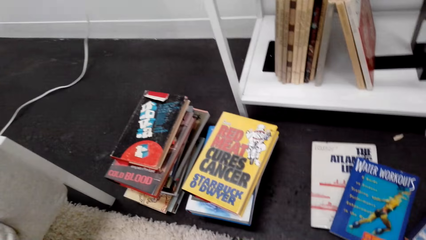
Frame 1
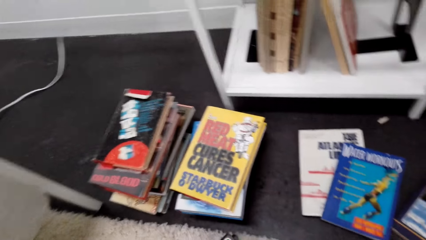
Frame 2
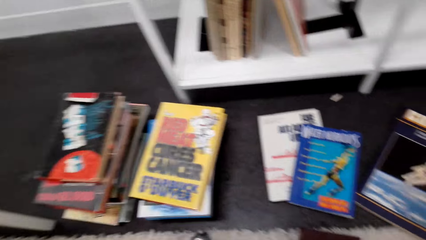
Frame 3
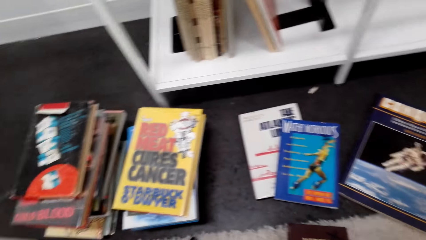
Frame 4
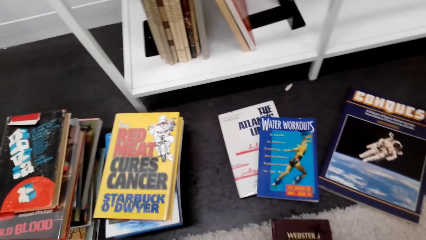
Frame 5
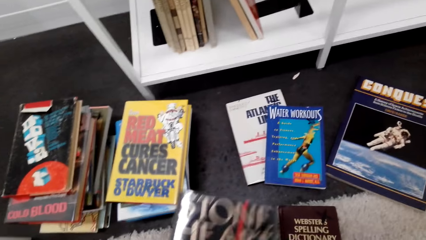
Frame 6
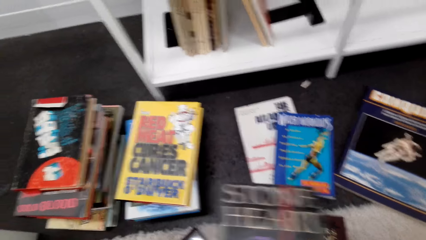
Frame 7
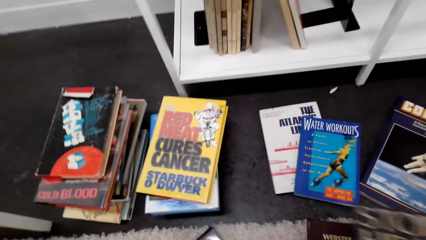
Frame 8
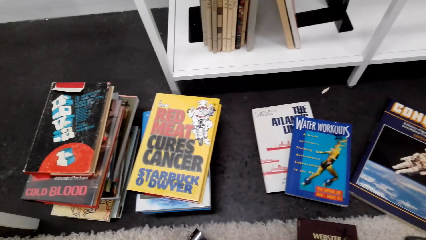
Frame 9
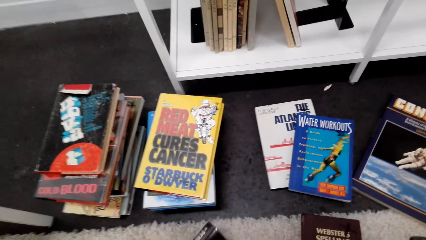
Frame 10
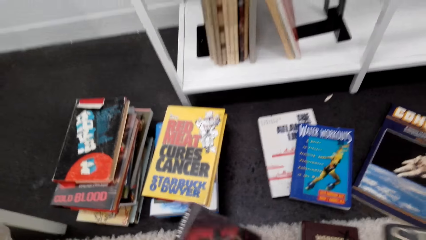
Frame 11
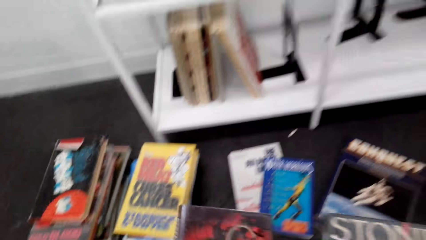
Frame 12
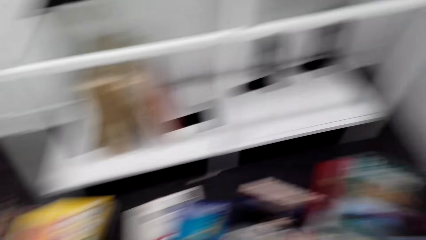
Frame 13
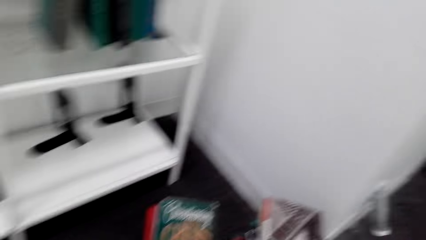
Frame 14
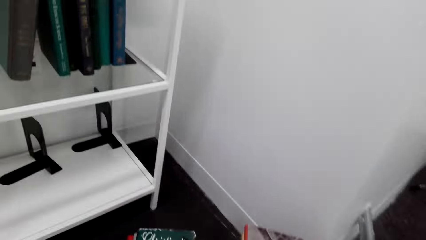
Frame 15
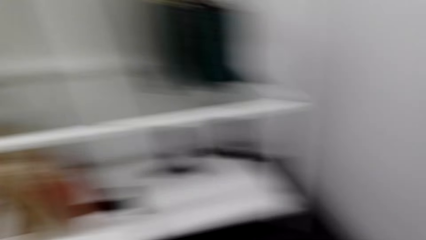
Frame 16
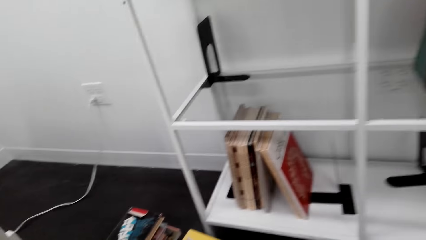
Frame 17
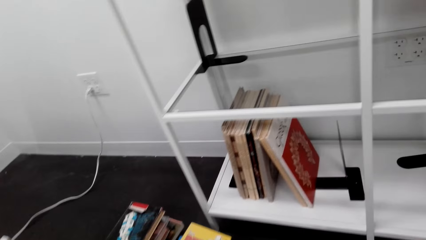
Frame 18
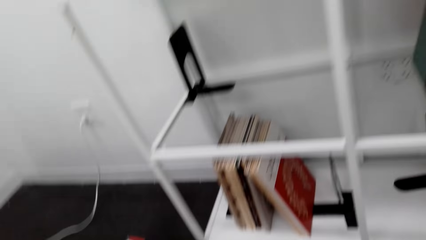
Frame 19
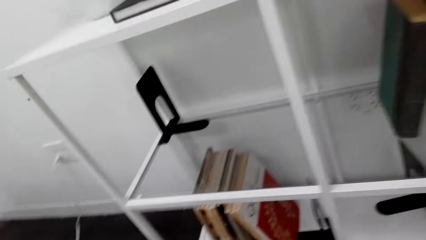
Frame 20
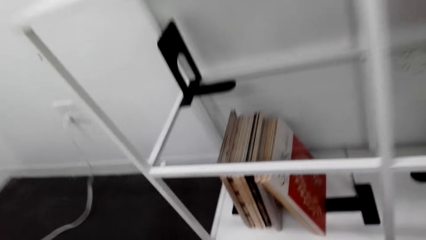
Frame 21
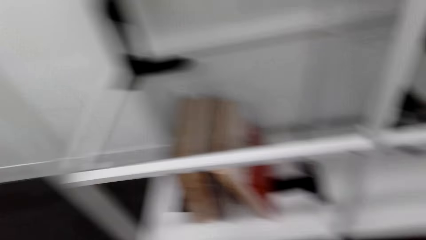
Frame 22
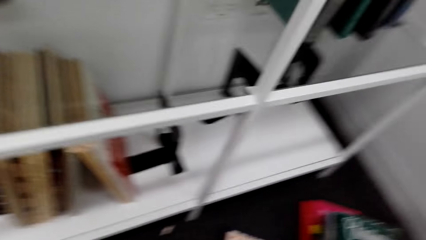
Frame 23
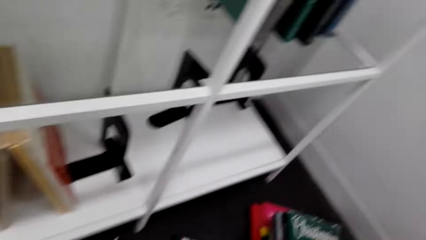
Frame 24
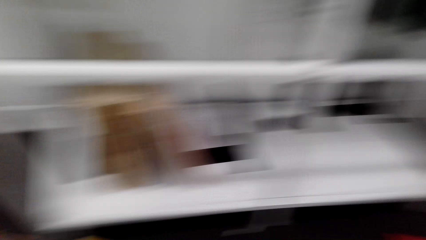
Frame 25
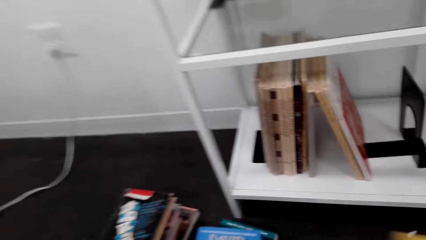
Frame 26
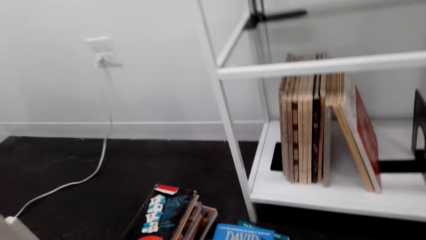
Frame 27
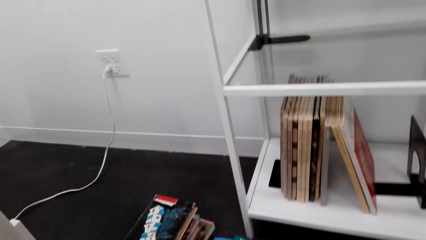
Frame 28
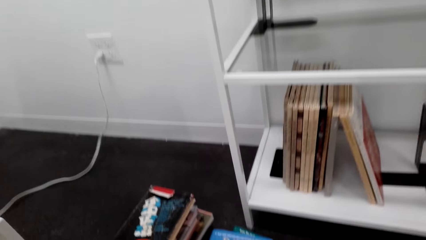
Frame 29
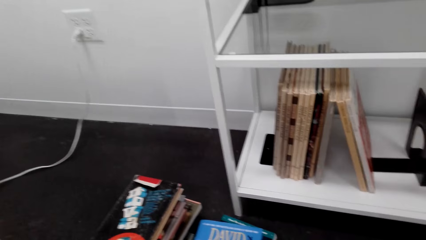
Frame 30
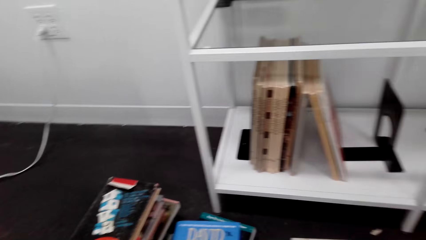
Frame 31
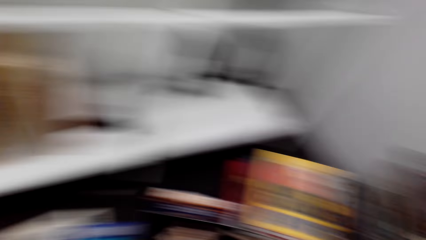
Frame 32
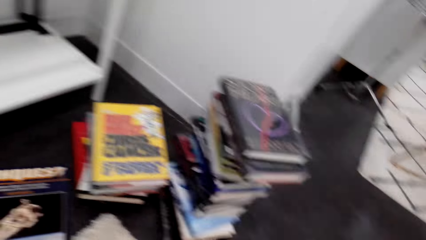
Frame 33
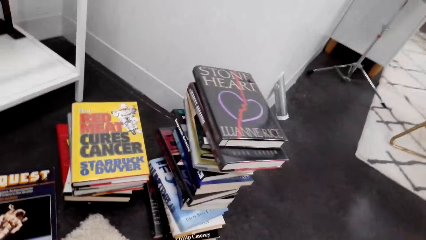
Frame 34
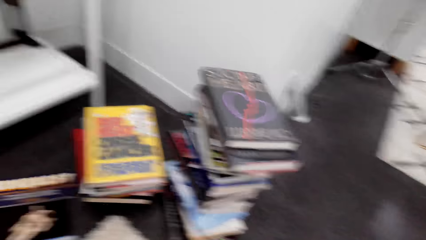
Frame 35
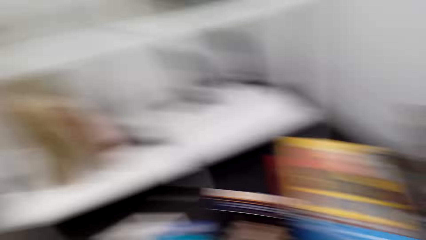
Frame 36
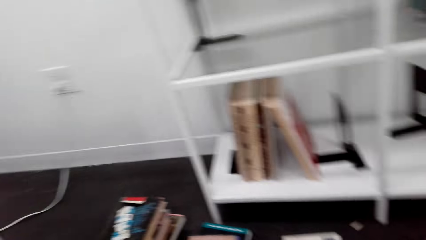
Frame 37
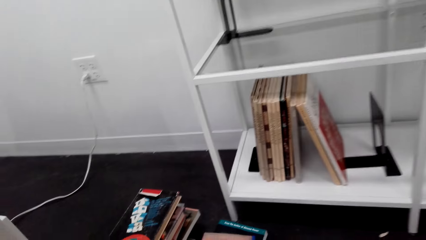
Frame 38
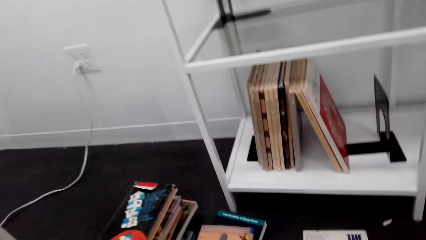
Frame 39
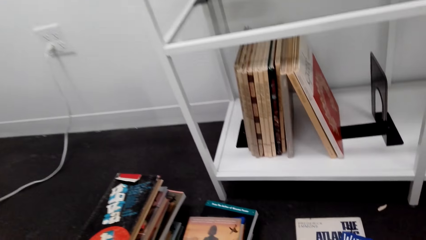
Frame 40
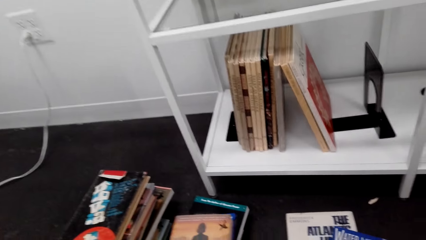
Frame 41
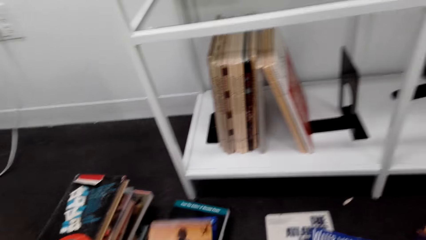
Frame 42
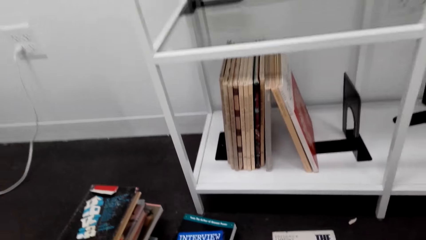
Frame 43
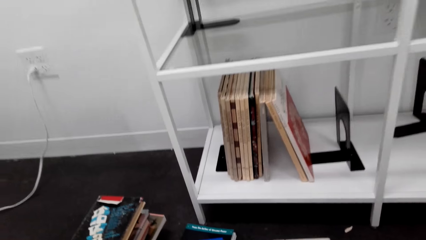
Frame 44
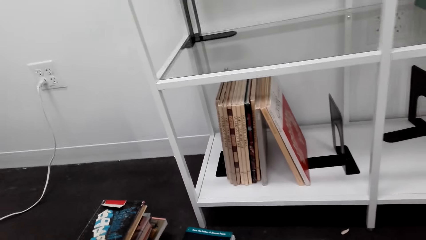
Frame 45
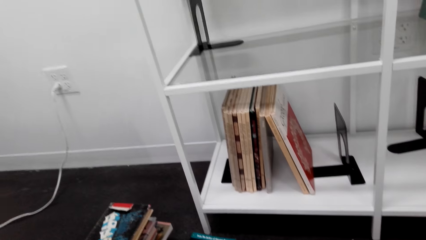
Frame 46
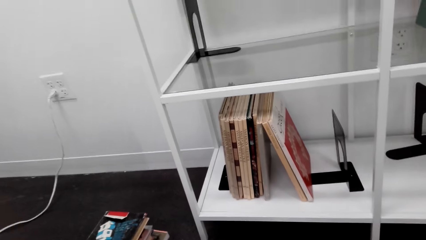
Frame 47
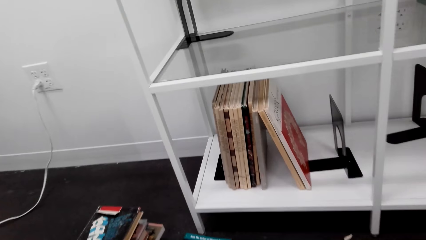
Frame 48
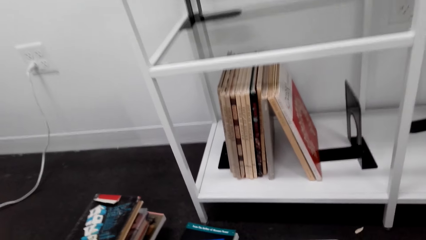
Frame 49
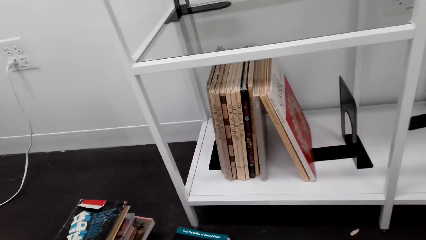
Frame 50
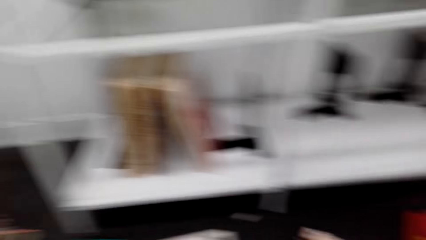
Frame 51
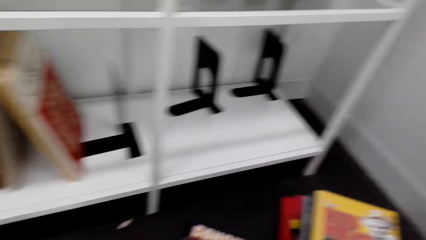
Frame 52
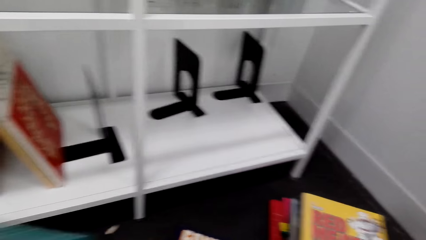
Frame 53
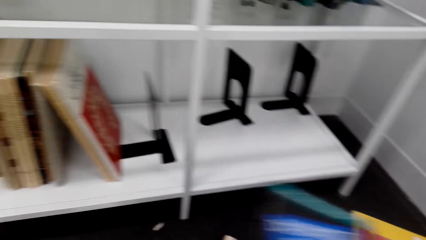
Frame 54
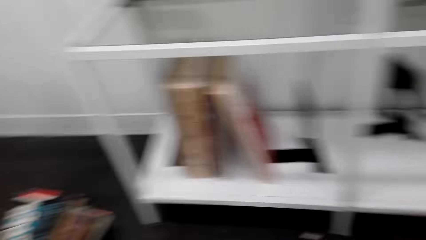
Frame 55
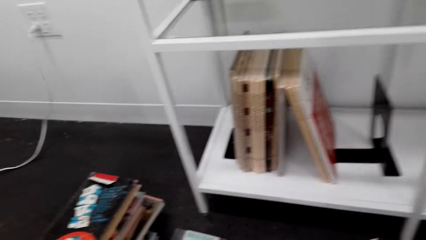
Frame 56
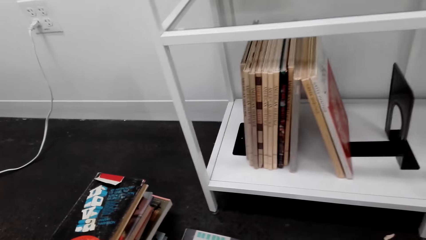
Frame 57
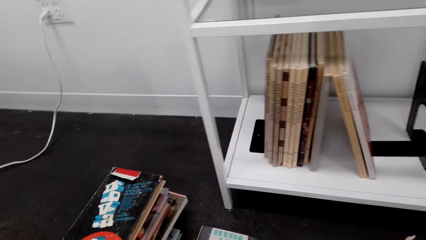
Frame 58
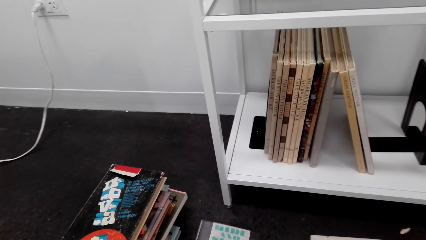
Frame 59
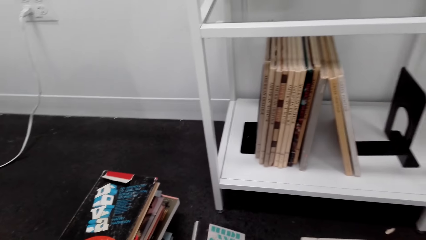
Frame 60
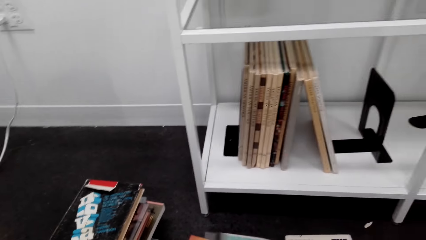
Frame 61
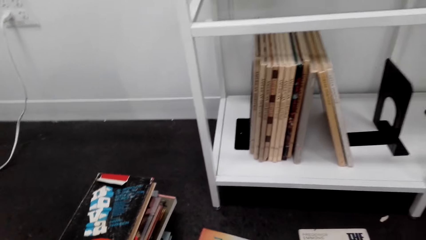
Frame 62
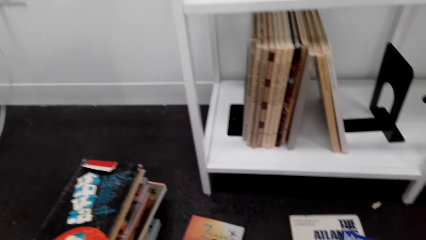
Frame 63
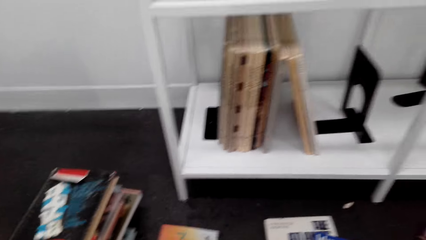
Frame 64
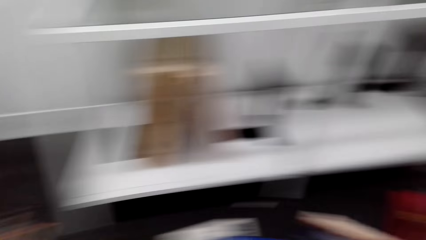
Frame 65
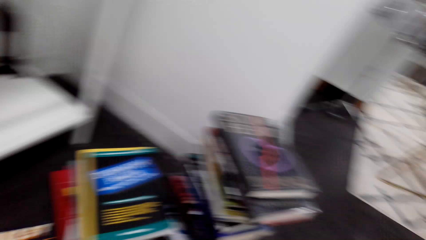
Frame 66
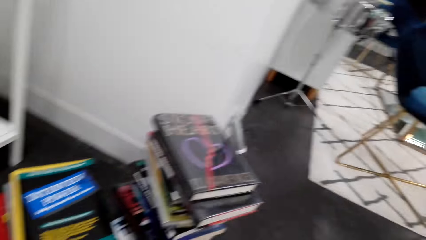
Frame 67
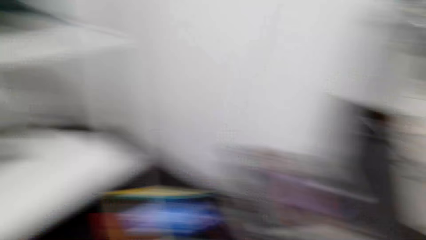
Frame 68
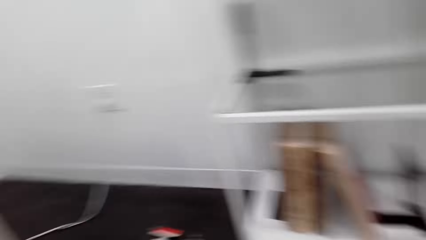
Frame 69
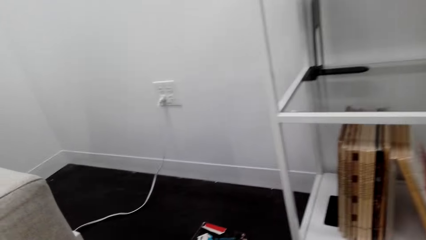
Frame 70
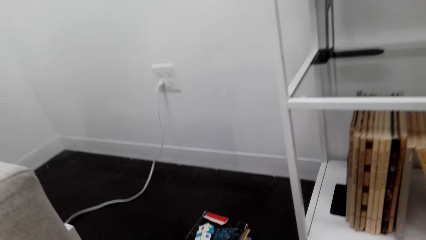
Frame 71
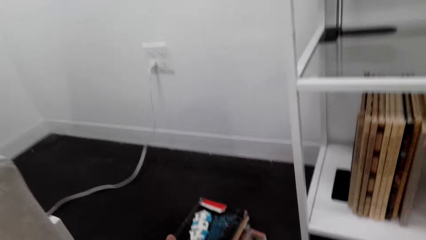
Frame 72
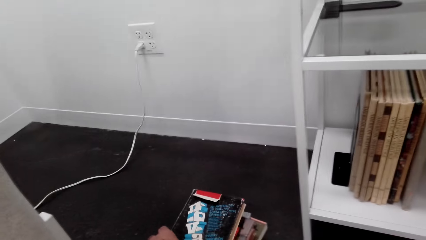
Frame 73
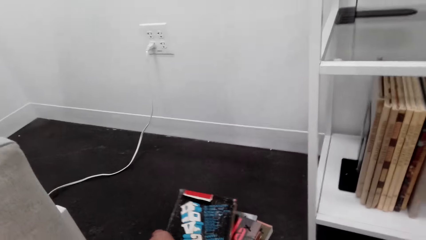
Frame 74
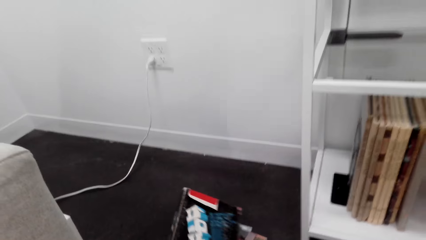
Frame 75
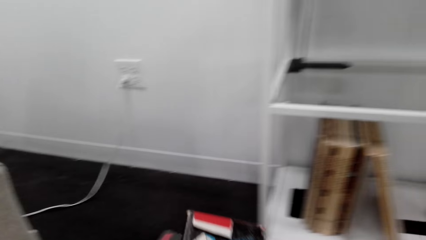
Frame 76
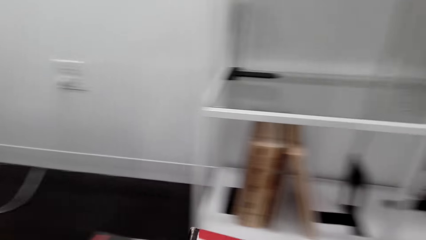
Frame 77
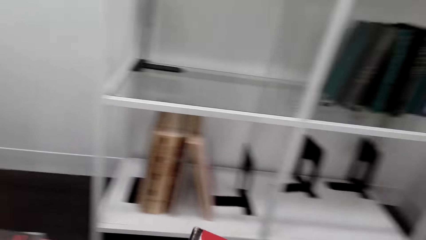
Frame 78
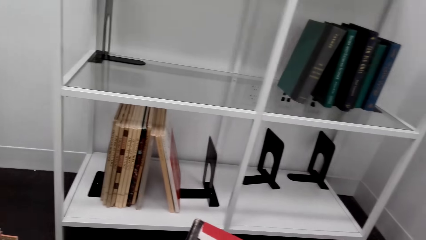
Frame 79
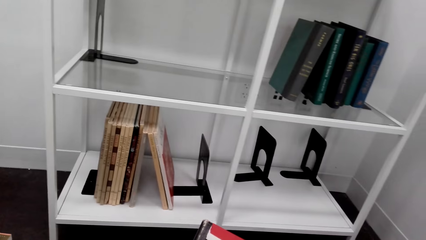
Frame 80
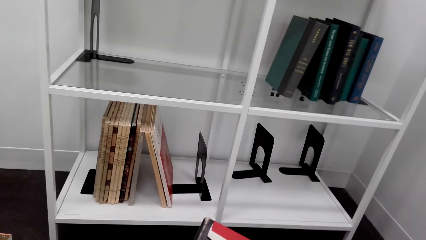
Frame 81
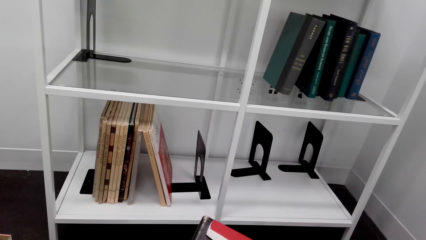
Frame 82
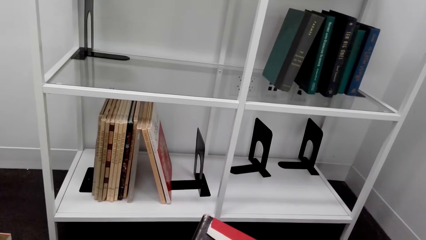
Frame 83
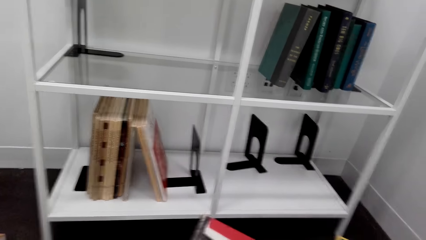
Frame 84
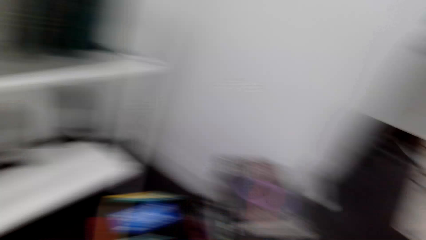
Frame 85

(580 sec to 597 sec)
The camera wearer looks down. They look sideways. They look down.
